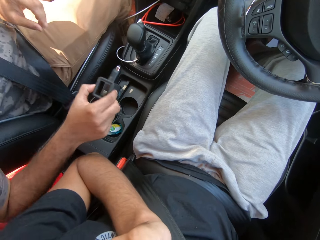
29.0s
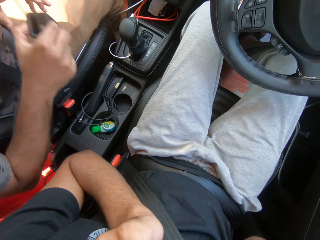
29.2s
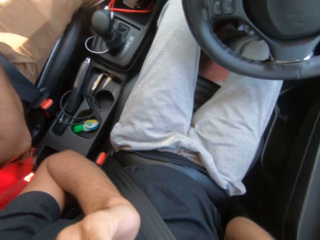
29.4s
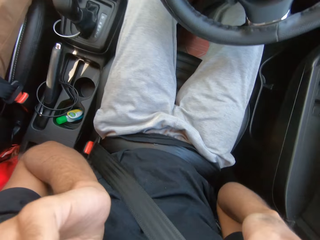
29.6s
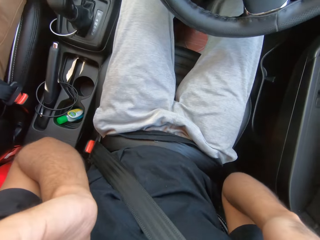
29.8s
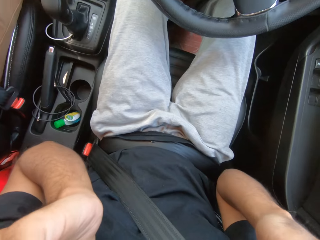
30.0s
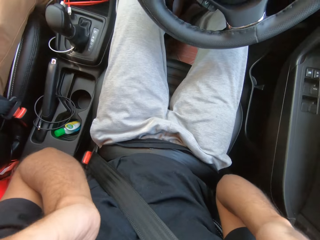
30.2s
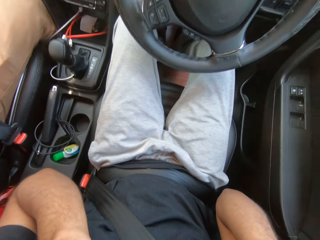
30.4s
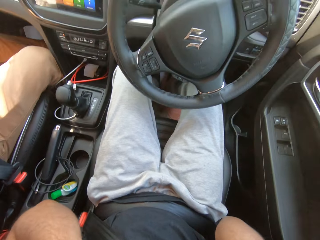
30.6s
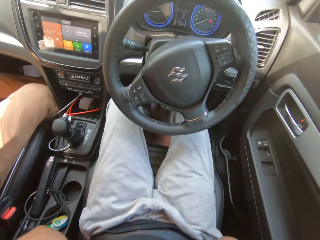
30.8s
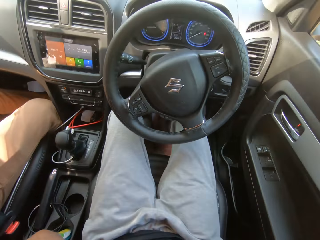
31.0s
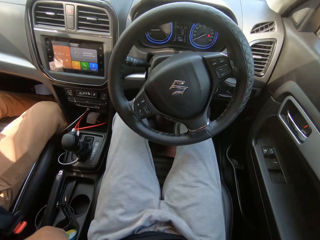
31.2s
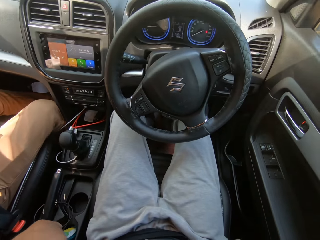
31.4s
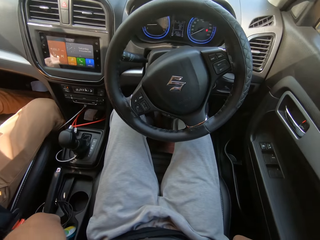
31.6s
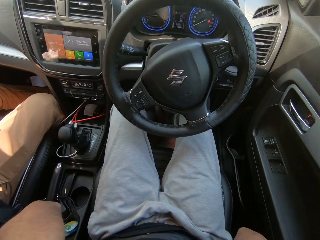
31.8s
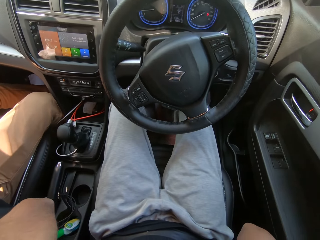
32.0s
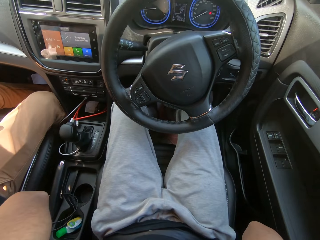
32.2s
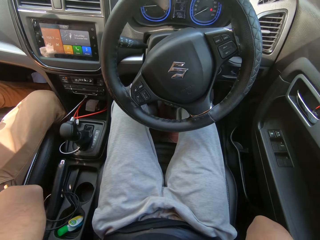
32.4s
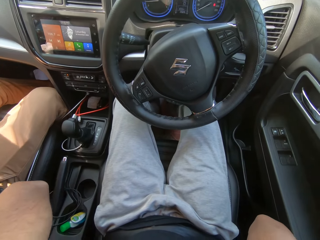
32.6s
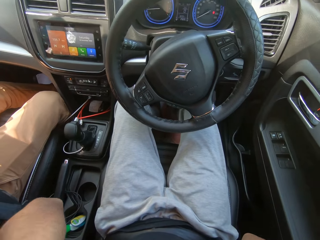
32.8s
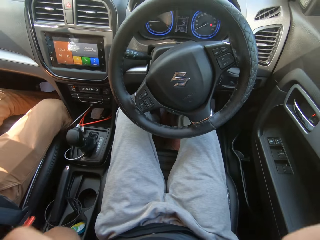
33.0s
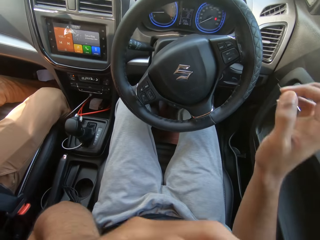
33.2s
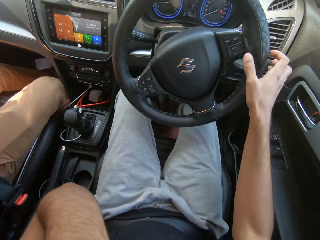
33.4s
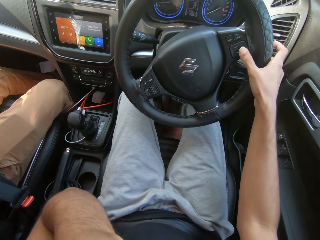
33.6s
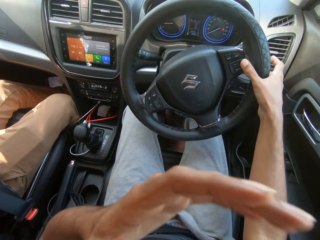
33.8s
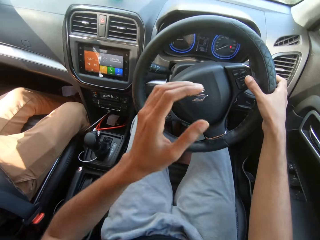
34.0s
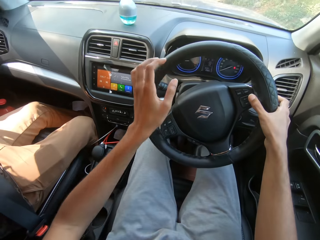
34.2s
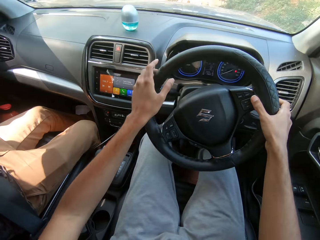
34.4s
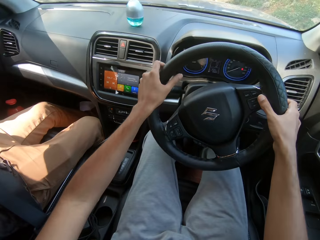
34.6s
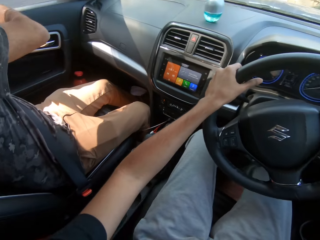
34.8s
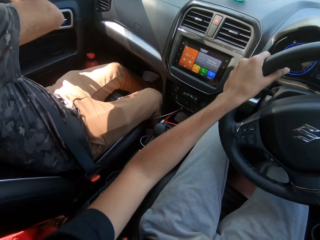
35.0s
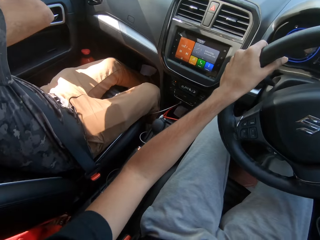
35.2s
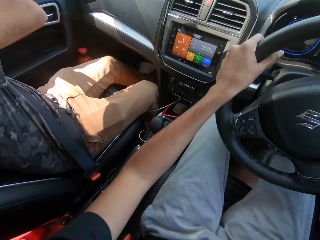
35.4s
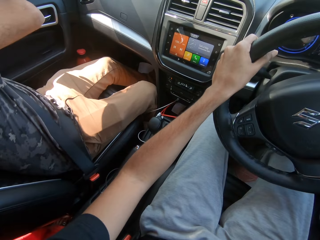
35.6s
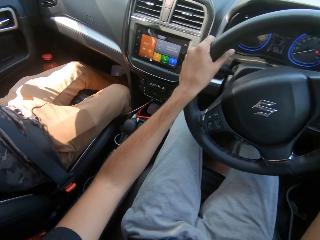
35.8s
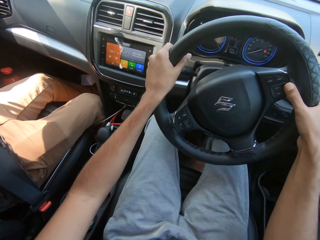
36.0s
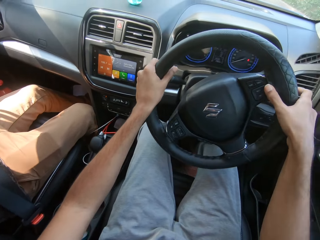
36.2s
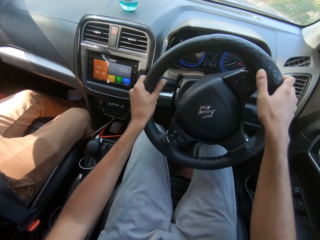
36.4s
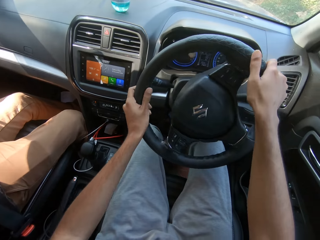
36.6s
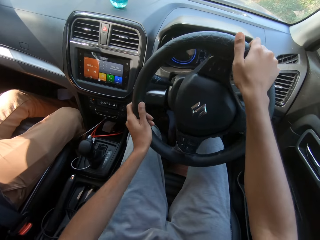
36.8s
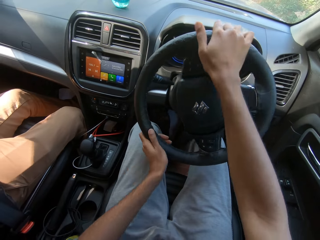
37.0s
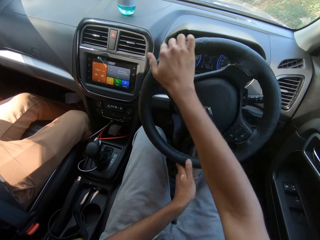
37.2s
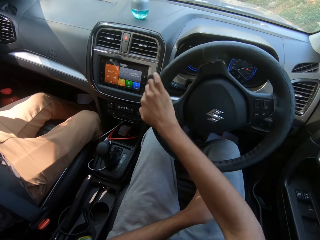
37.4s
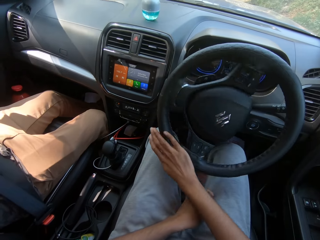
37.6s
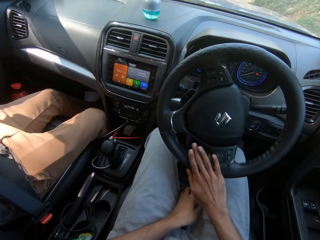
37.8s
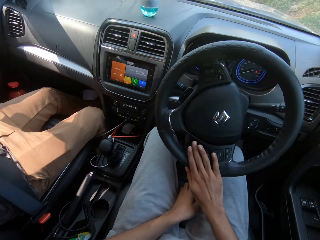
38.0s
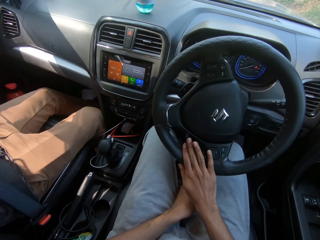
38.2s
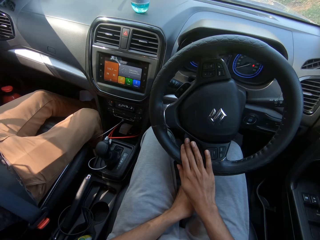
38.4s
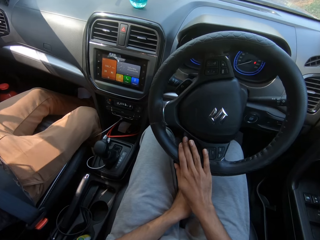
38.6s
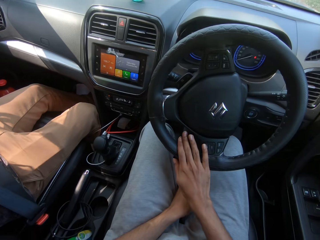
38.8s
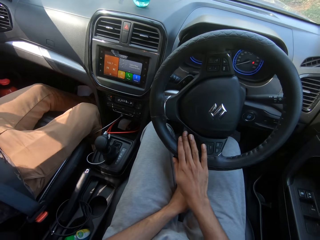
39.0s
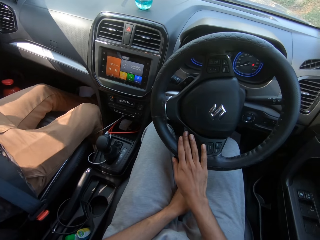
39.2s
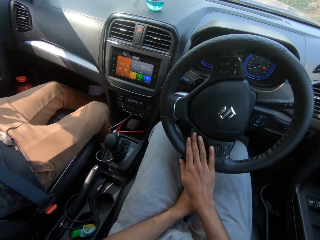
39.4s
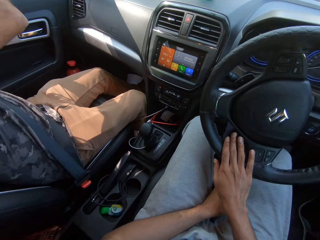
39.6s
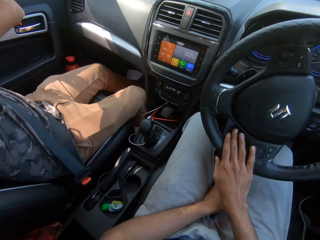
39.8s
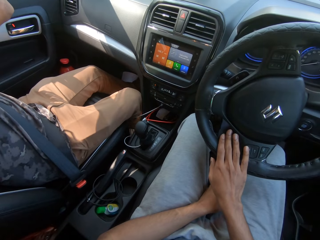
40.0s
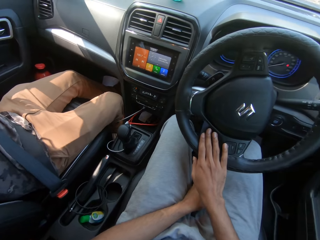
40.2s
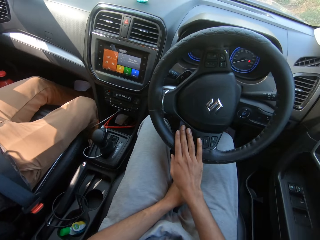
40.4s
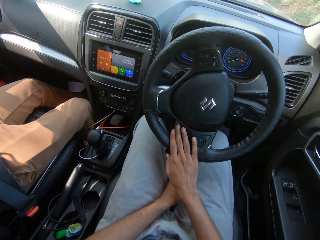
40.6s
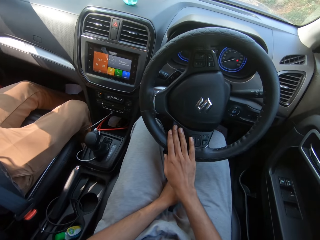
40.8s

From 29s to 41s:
A woman interacts with the man. The camera wearer moves around both hands. He holds the steering wheel with his right hand. He holds the steering wheel with his left hand. He holds the steering wheel with both hands. He turns the steering wheel with both hands.

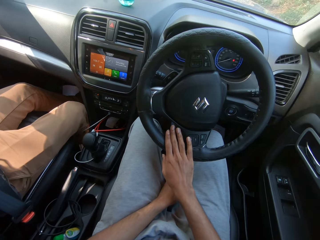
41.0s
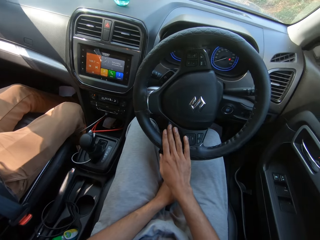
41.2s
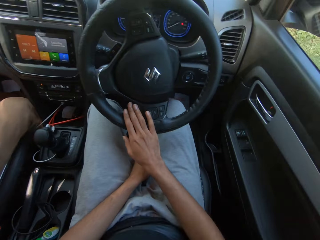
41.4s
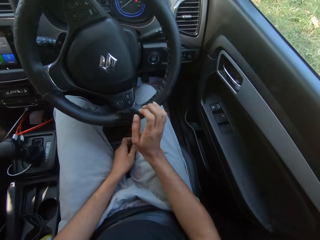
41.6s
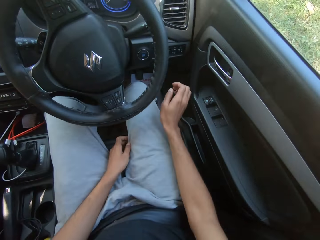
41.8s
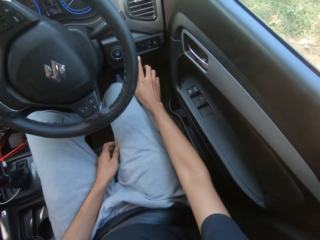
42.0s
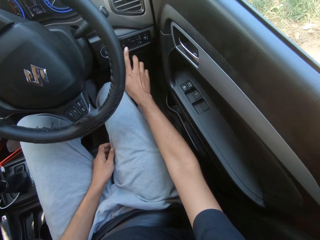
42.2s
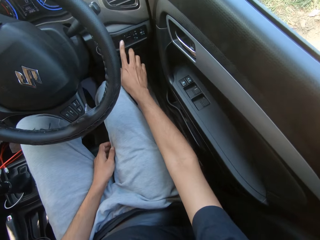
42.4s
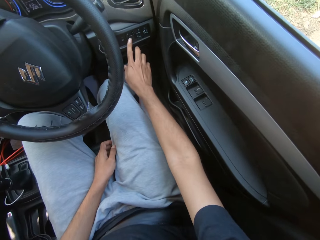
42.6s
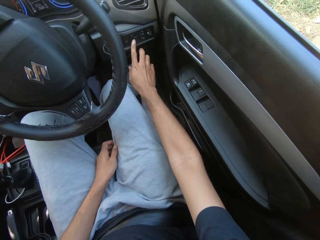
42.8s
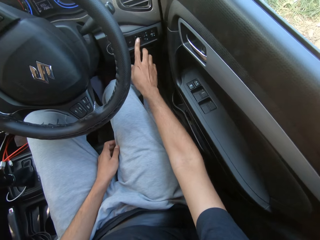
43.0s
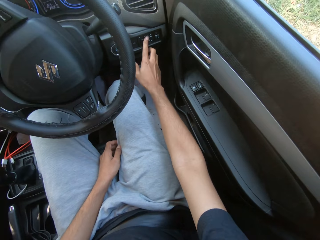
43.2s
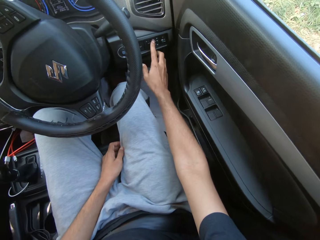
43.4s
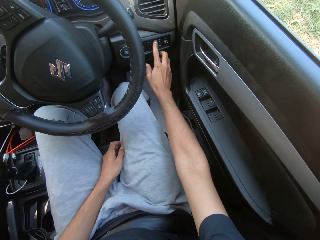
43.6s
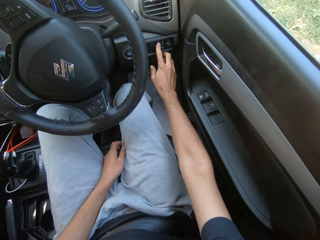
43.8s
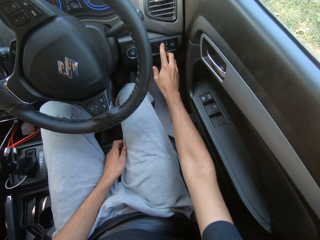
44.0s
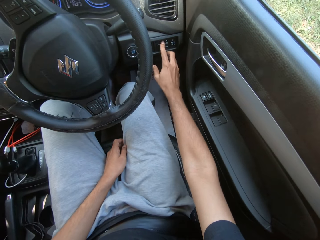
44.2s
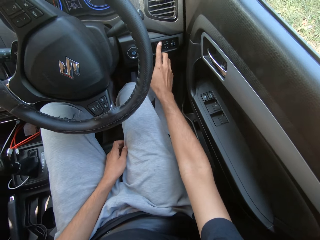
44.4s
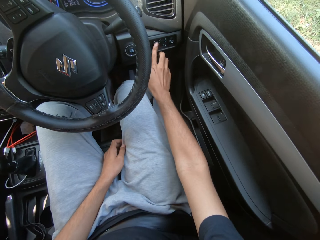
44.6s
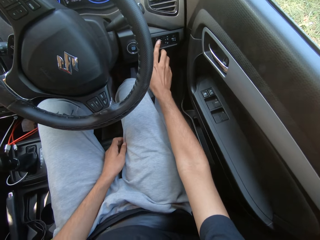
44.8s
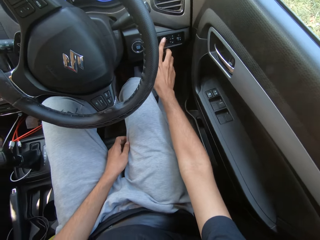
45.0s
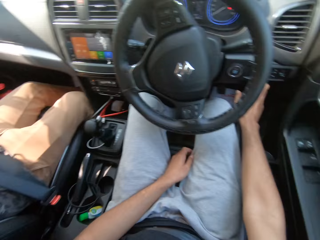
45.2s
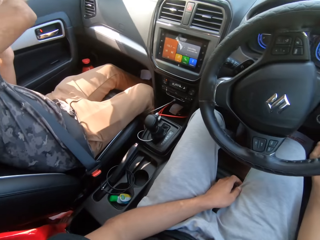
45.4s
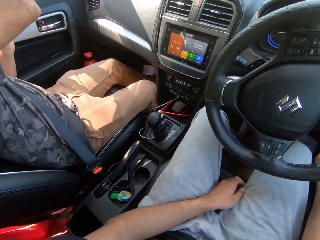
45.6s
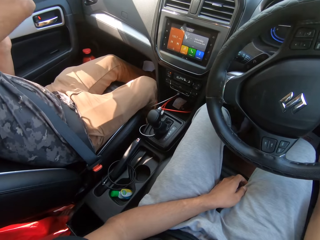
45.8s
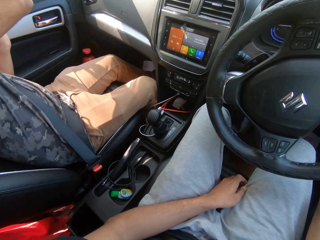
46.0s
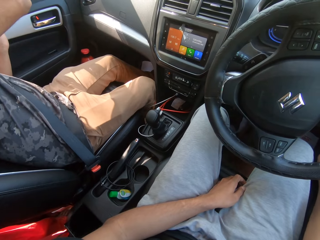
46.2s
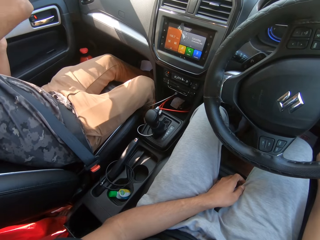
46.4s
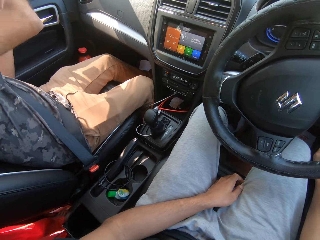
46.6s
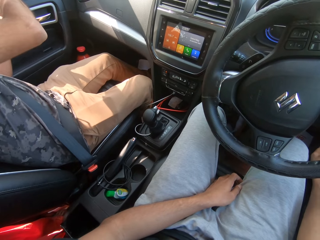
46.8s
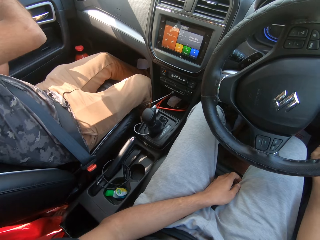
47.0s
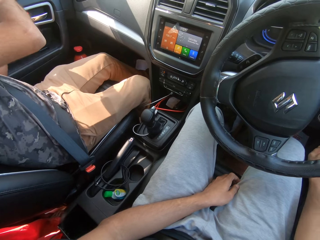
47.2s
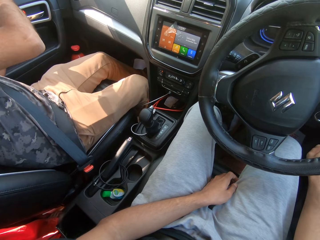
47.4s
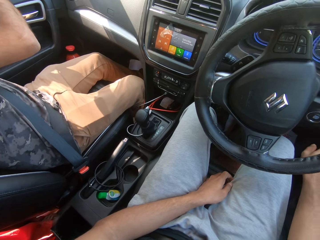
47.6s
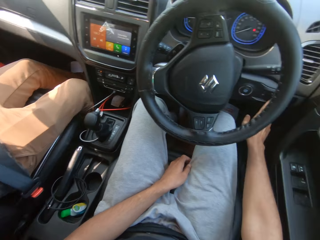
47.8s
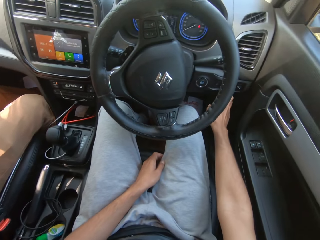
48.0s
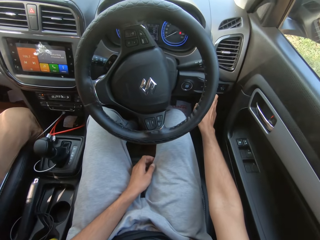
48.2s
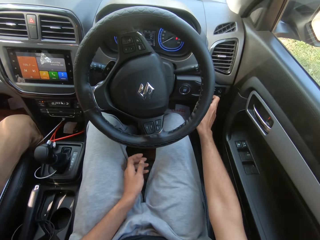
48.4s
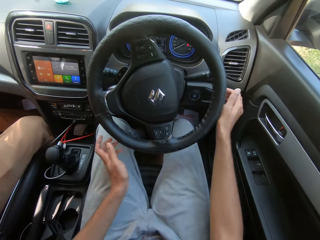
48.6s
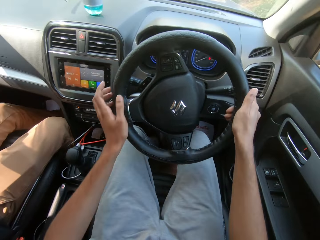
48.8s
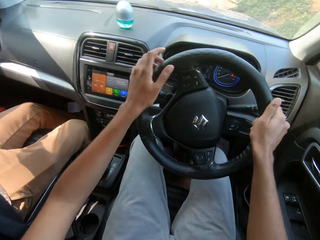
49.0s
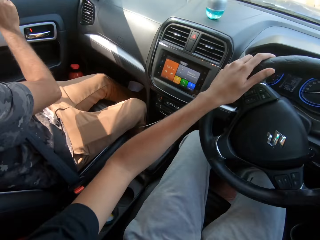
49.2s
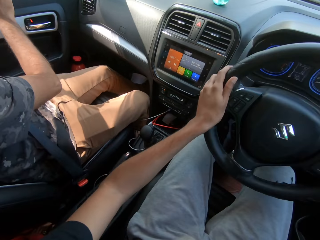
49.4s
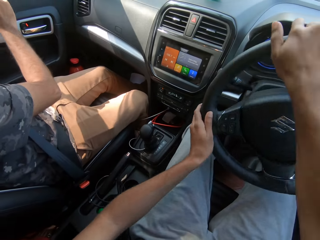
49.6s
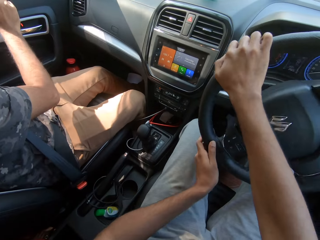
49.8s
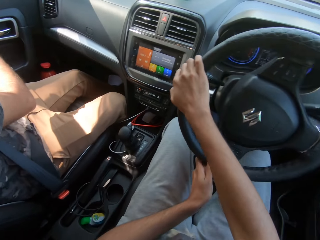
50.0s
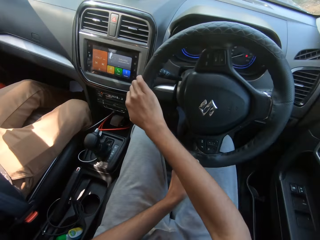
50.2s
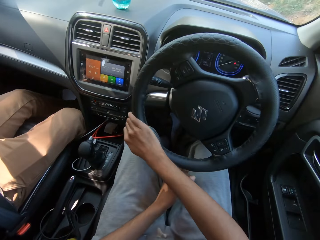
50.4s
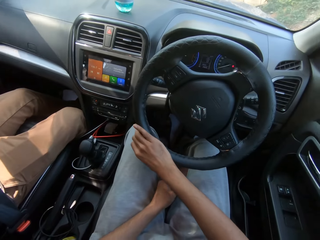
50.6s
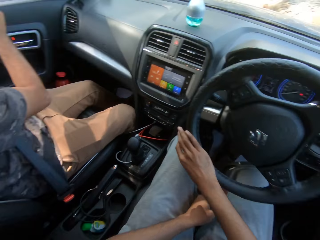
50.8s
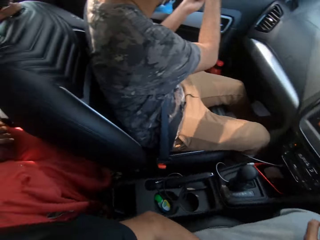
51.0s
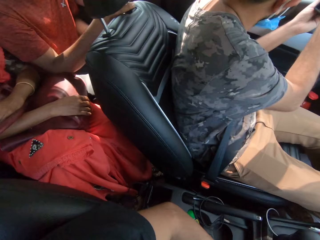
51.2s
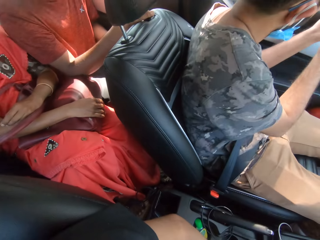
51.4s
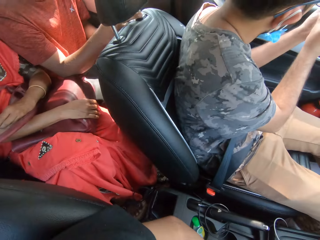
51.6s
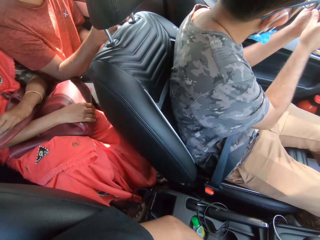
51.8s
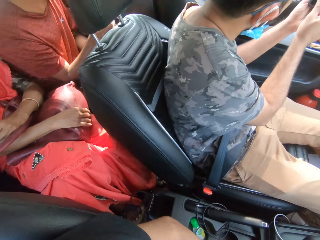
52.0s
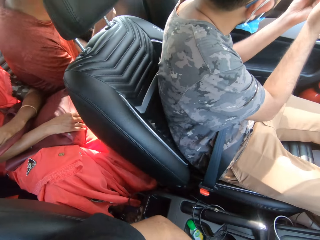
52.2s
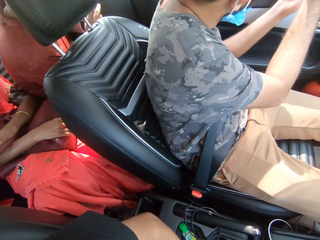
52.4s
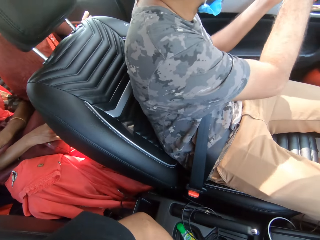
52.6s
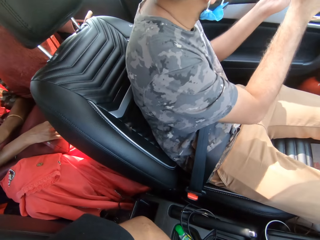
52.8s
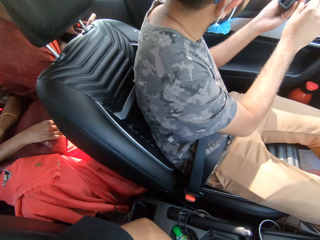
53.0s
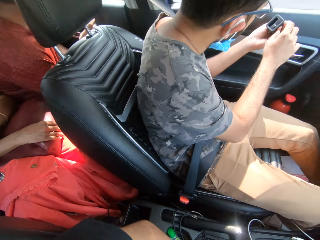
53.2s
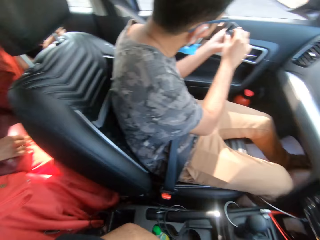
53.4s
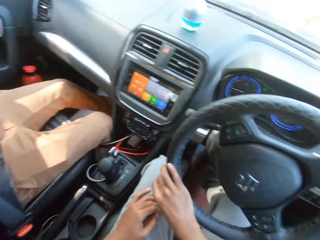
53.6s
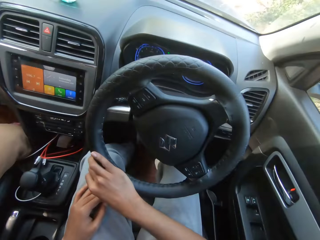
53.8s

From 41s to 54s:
The camera wearer touches a button in the car with his right hand. He looks aside. He holds the steering wheel with both hands. He turns the steering wheel with both hands. He drives the car with both hands. He looks around.
